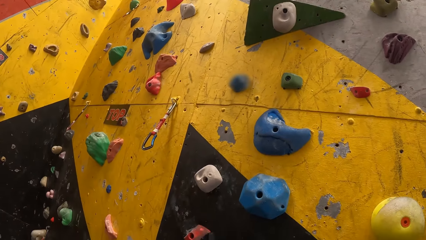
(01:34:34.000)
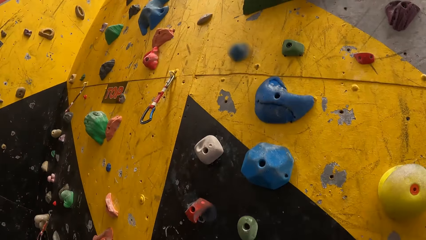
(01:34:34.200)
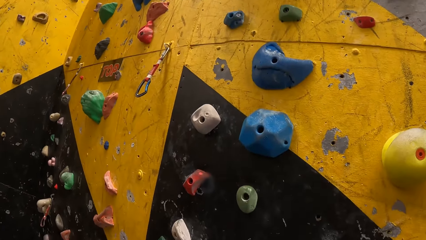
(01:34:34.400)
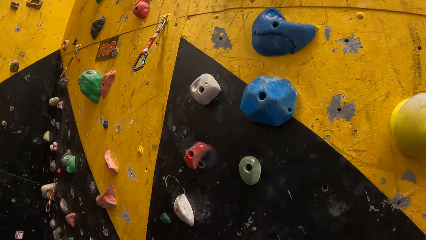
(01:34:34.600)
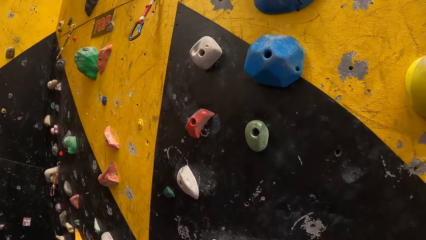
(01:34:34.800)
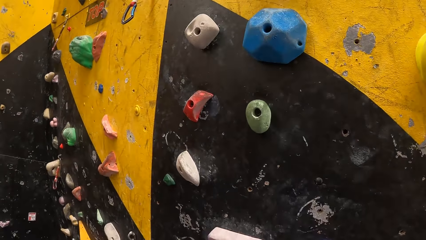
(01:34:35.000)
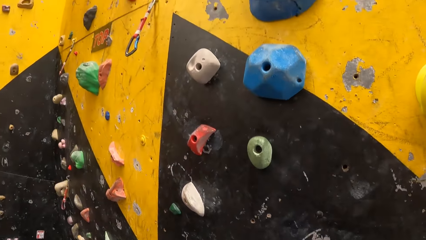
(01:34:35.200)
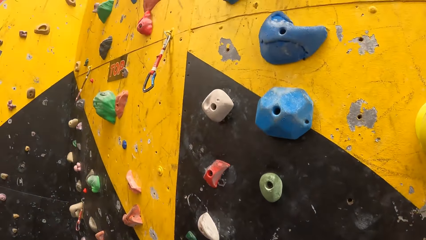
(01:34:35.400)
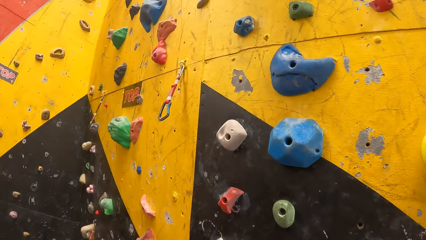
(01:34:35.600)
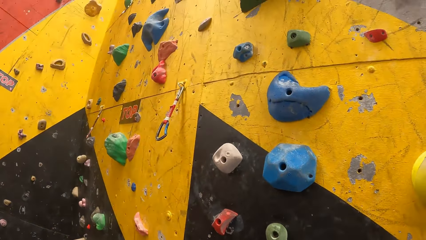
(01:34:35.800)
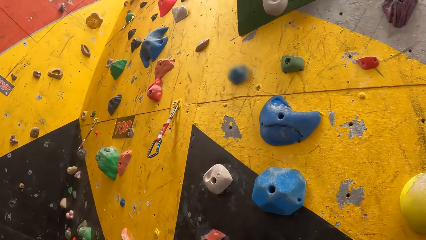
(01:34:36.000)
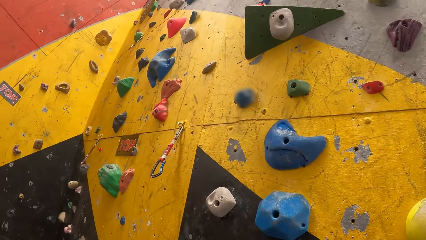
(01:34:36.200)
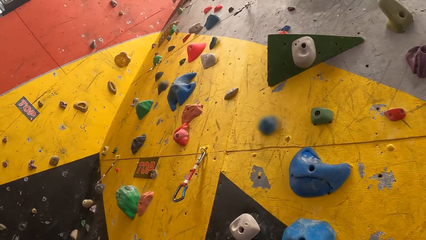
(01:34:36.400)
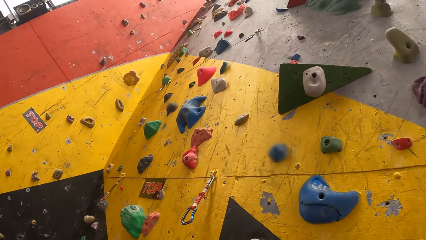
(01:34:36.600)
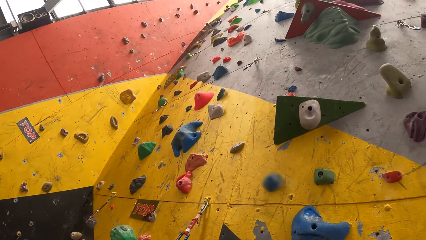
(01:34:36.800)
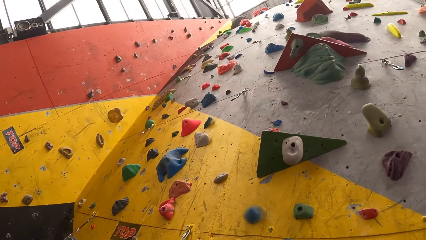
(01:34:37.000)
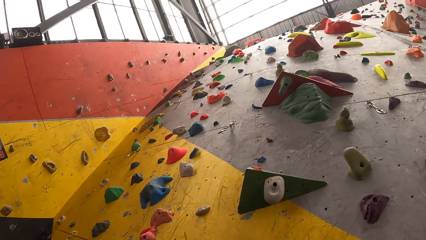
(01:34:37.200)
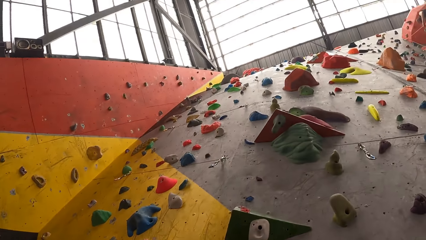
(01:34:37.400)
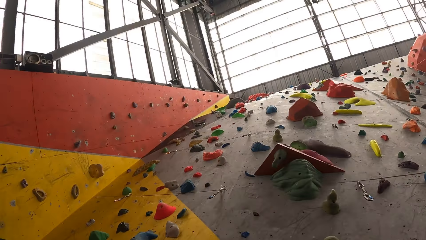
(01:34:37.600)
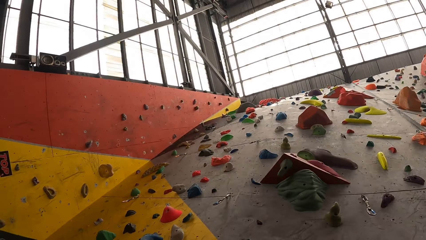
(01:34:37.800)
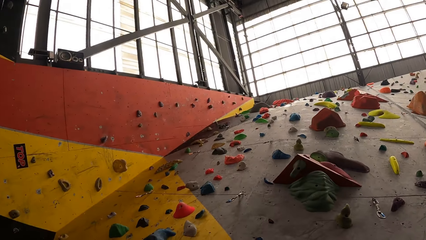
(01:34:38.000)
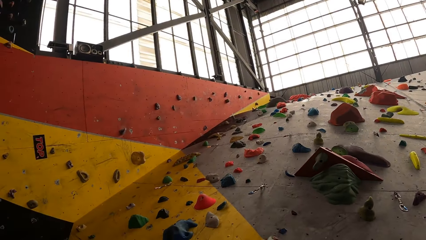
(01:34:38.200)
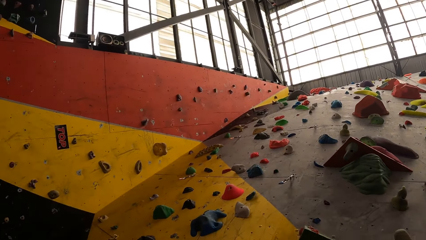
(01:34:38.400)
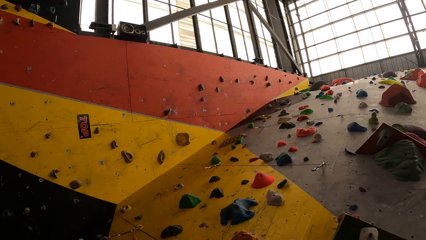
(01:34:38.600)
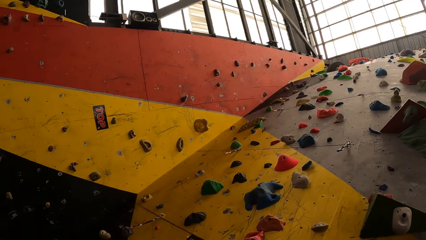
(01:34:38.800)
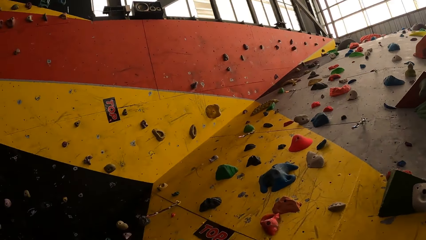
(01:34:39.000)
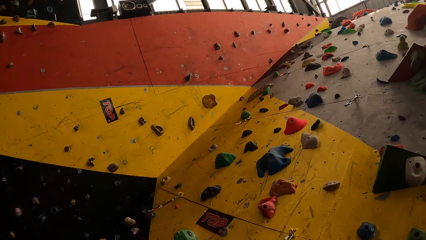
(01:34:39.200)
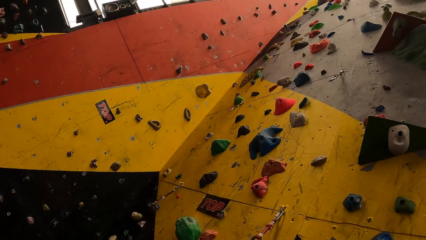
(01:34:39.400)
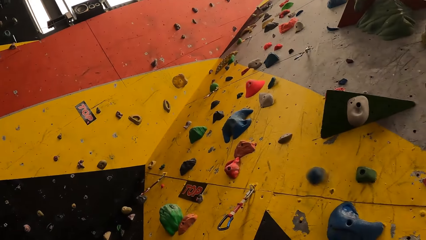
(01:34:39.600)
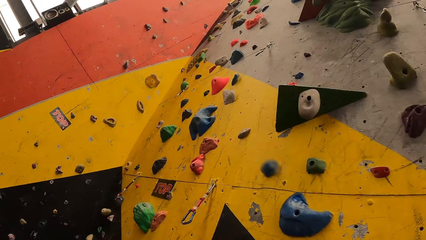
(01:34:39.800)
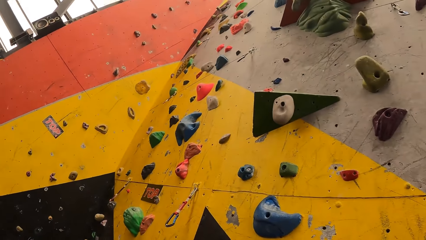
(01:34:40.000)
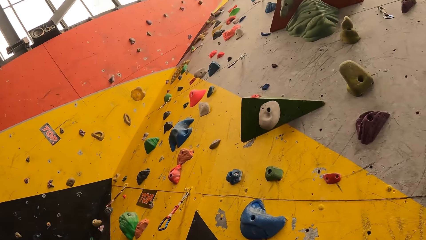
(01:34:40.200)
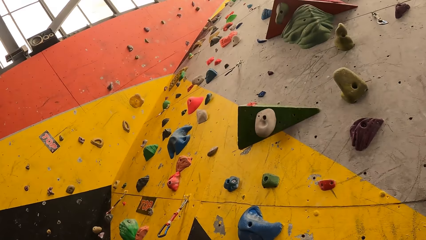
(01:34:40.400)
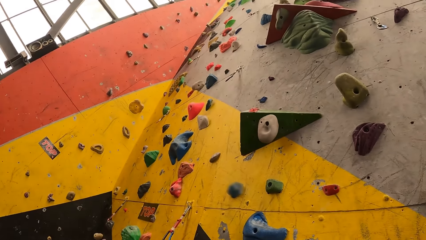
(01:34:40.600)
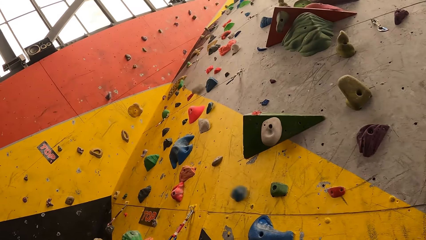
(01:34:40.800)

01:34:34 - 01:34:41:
The camera wearer looks around.

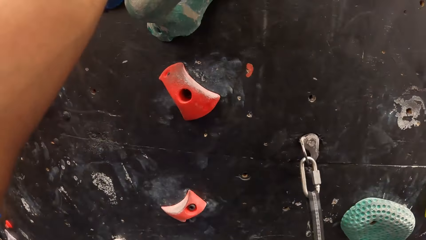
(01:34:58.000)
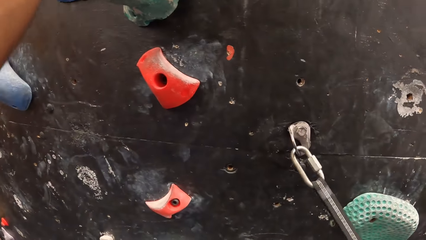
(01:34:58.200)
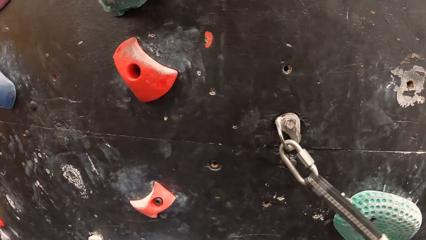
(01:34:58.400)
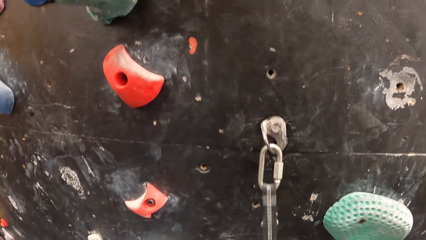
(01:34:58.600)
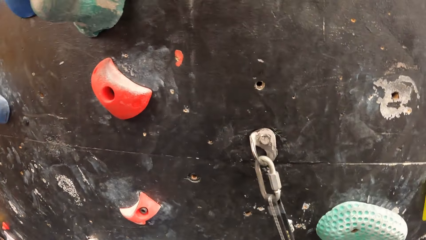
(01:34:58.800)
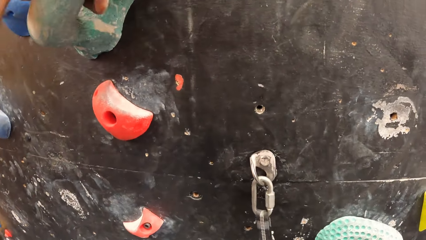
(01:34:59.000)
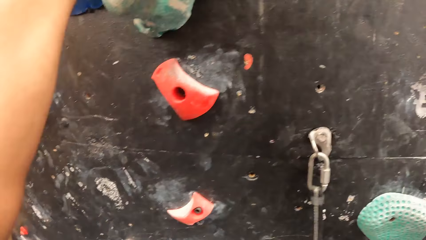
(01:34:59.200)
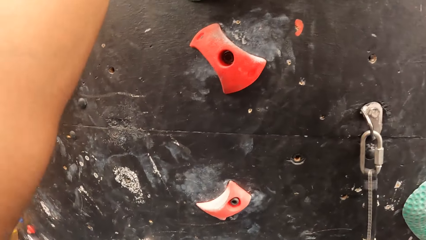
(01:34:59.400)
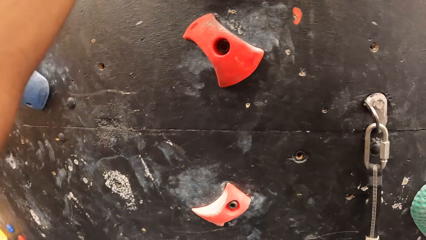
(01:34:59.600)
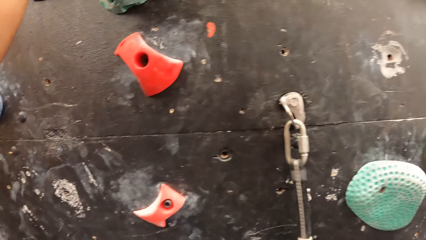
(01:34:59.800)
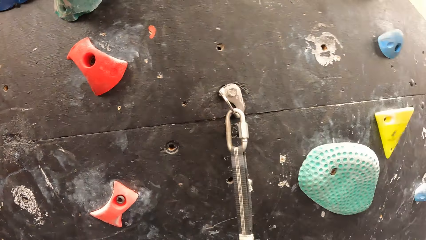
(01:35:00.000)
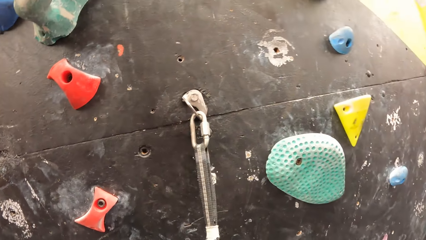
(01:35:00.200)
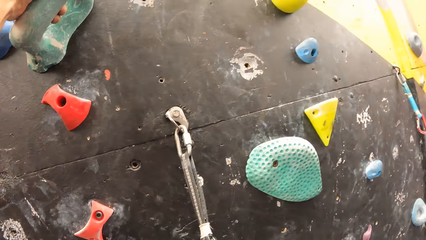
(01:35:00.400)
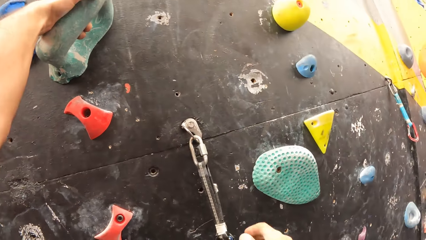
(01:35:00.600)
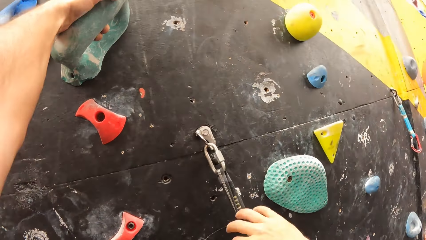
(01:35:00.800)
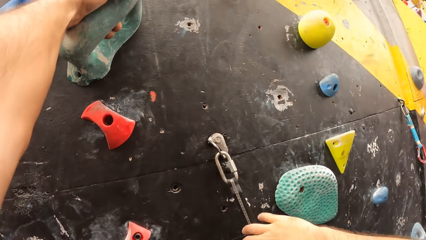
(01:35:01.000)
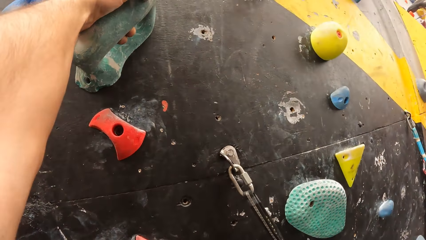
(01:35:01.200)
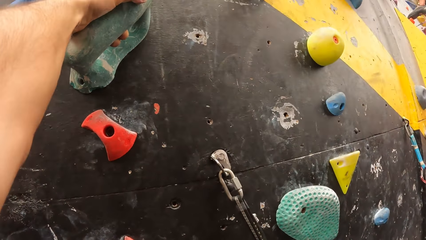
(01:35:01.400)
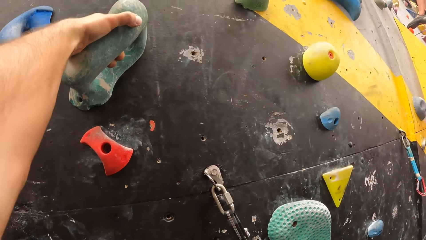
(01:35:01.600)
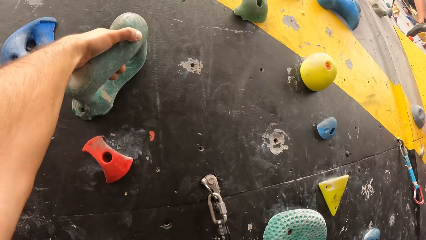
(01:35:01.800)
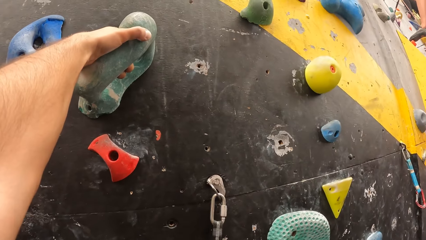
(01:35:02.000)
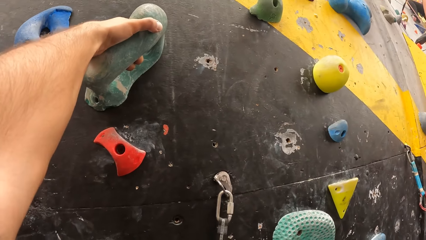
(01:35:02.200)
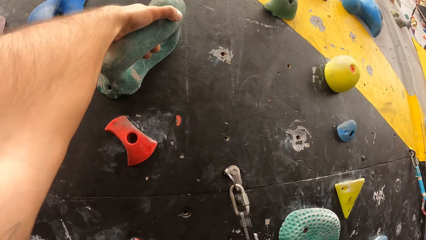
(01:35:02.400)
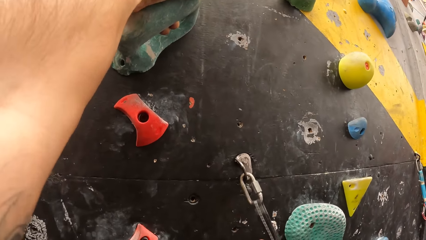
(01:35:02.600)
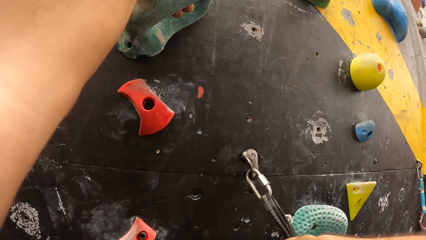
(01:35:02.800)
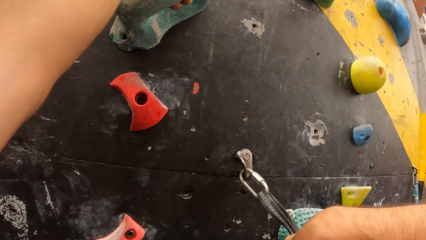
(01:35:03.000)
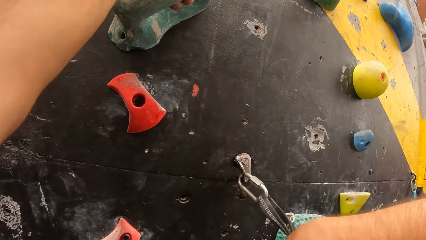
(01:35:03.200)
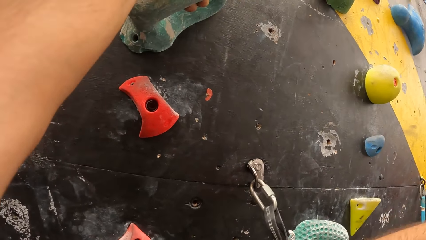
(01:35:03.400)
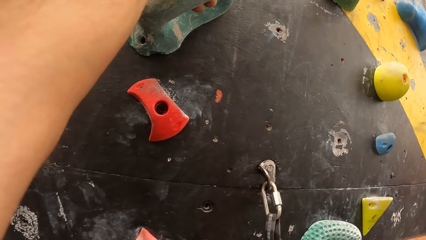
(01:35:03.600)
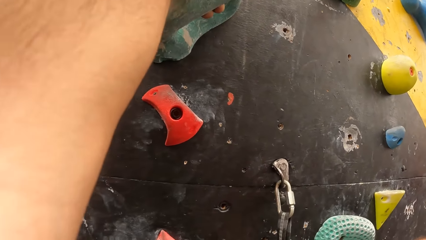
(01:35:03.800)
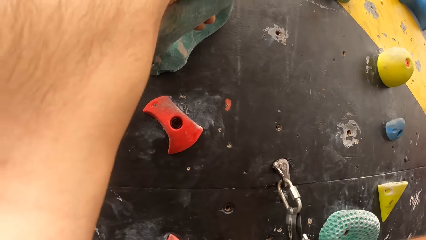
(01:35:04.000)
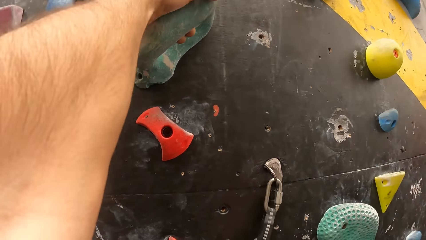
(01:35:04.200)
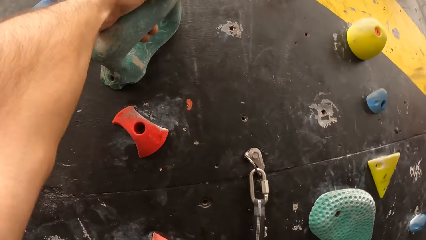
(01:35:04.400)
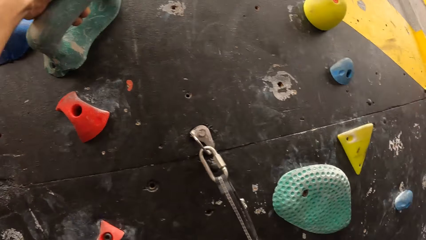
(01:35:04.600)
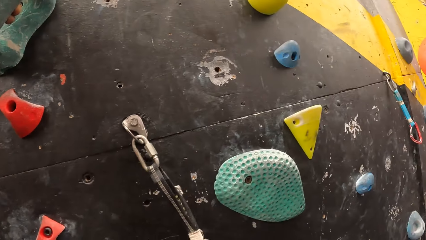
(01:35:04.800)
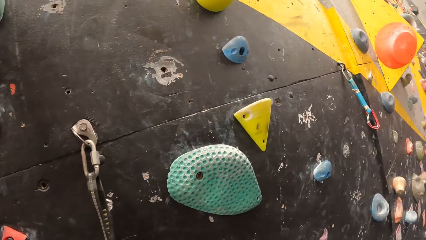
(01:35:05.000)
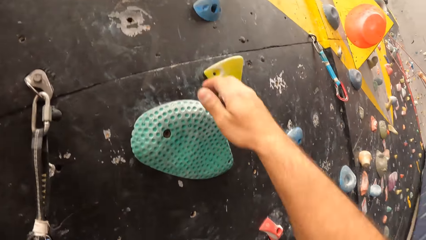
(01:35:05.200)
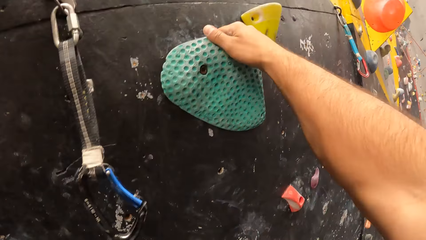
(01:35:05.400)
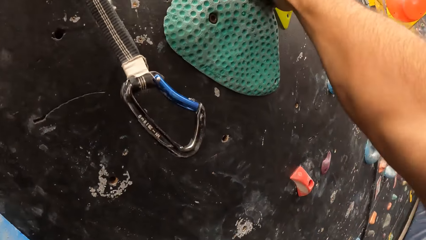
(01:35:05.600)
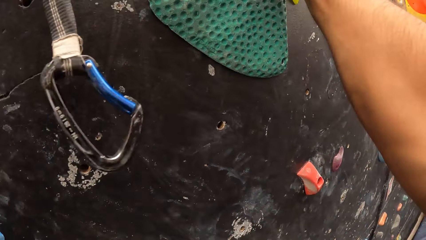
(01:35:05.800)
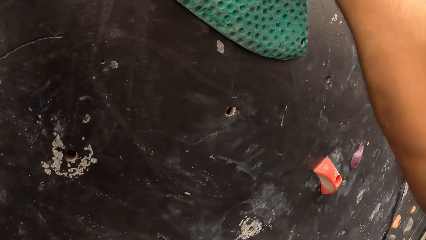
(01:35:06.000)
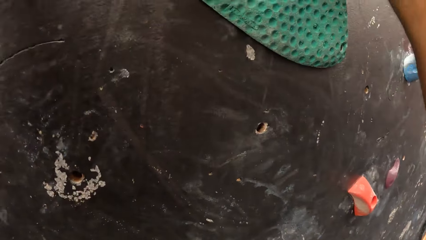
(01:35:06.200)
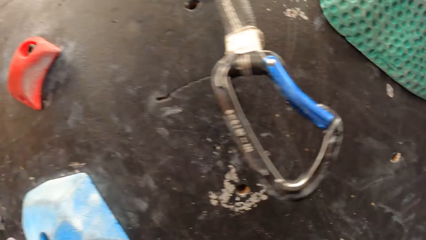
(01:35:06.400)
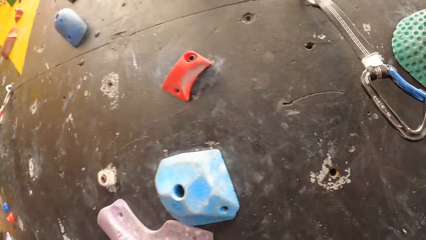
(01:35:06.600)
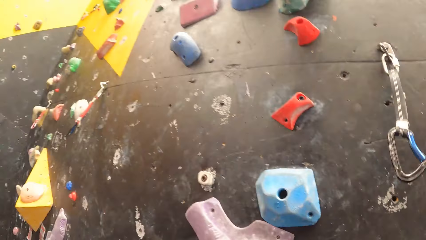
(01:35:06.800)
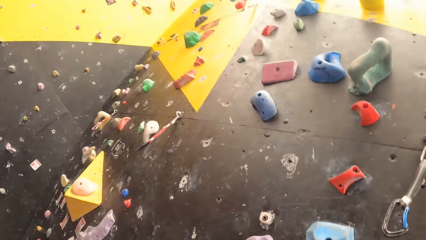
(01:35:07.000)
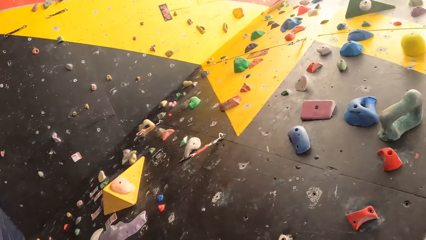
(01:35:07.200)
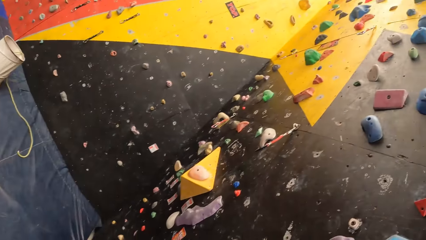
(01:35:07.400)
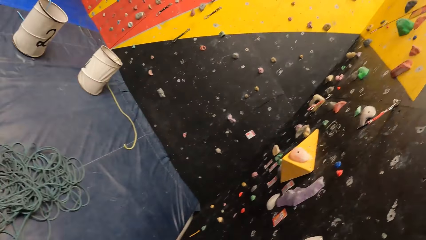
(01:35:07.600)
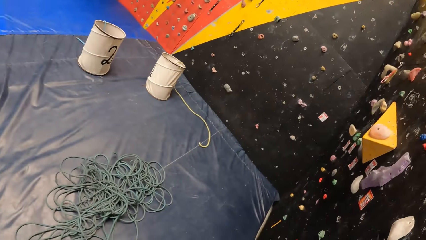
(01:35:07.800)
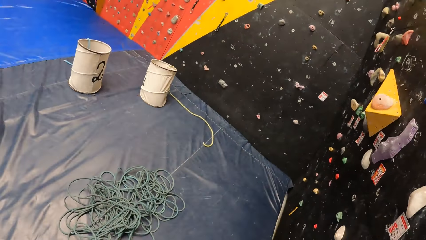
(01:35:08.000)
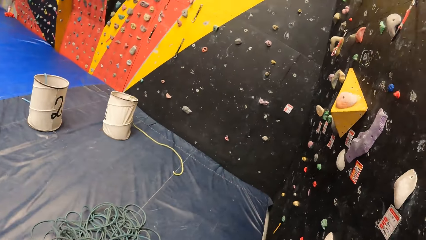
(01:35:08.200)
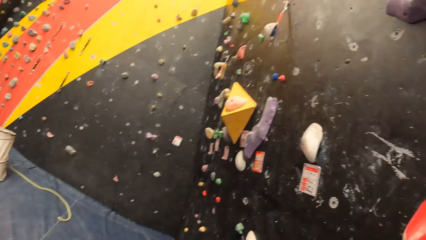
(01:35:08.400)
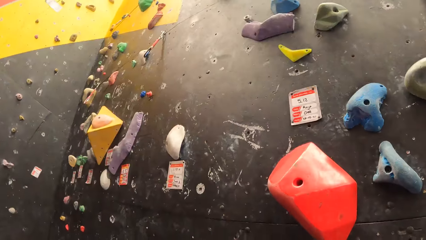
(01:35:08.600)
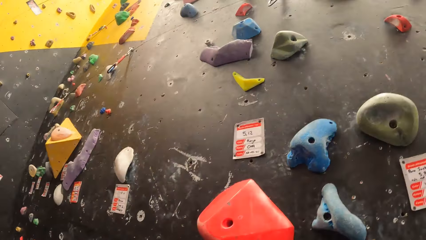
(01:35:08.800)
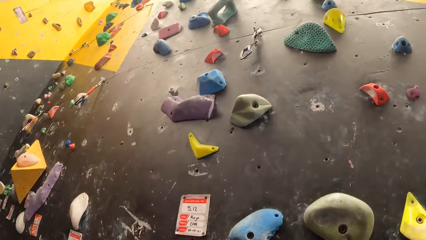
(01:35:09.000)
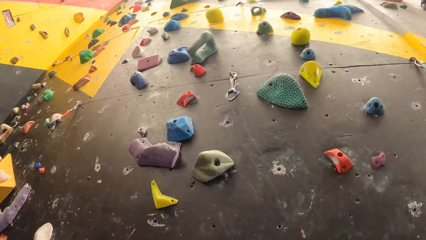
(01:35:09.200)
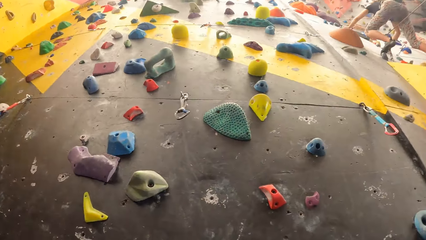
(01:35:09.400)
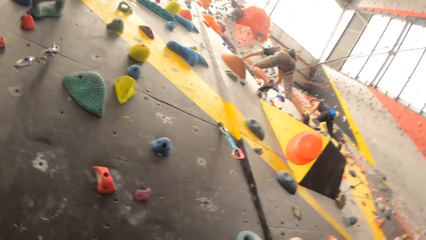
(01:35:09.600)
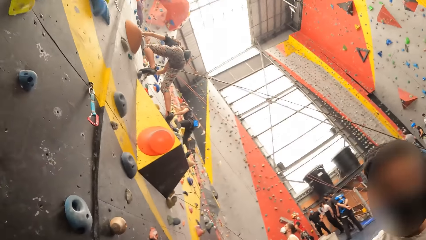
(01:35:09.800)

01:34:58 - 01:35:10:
The camera wearer holds on the climbing hold. They remove the rope from the hook. They hold on the climbing rope. They hold on the climbing hold, unhold on the climbing rope and ascend the wall. They climb down the bouldering wall. They look around.
